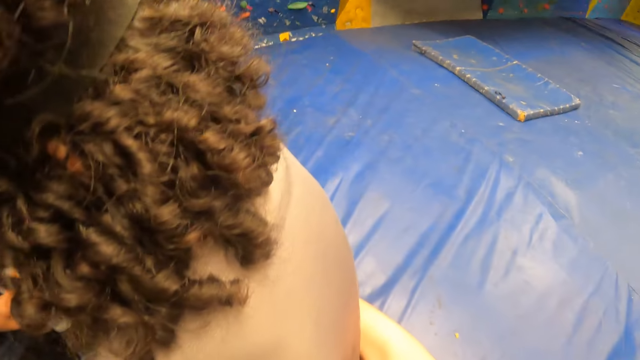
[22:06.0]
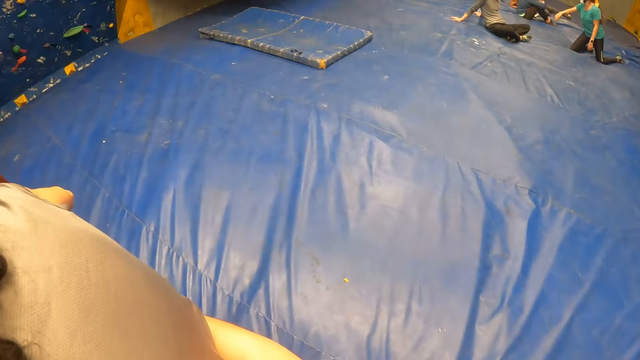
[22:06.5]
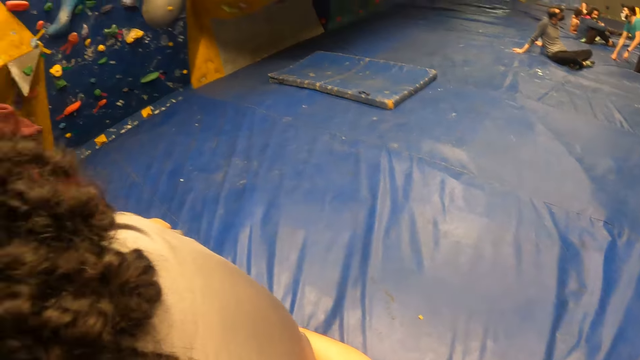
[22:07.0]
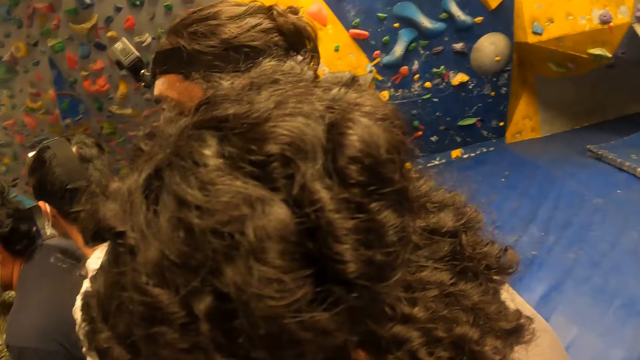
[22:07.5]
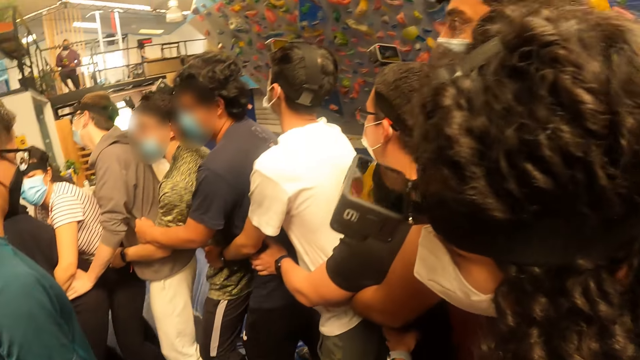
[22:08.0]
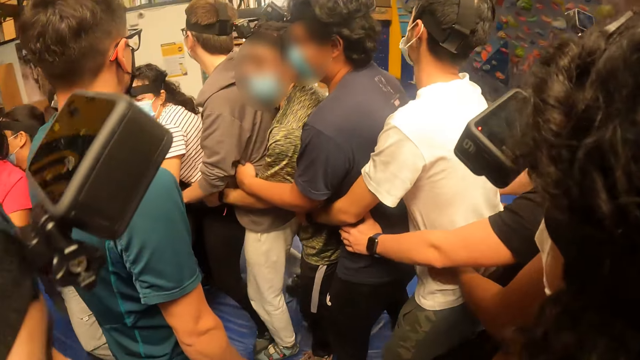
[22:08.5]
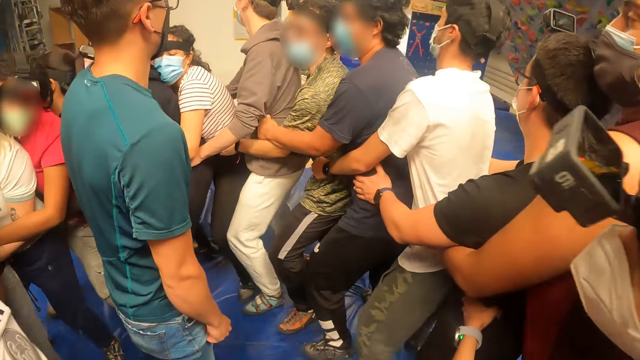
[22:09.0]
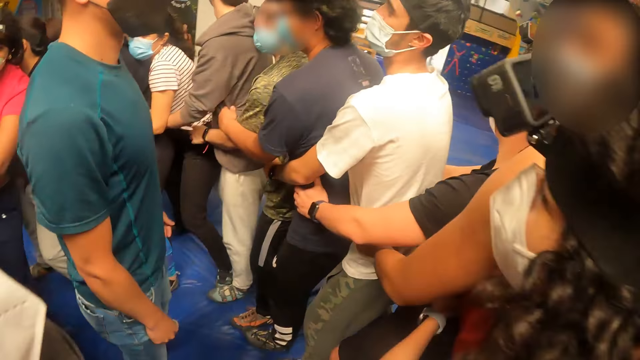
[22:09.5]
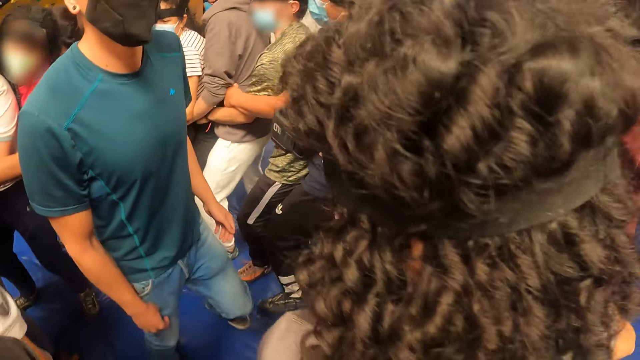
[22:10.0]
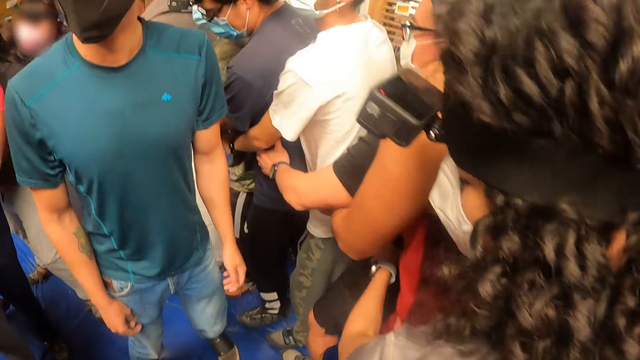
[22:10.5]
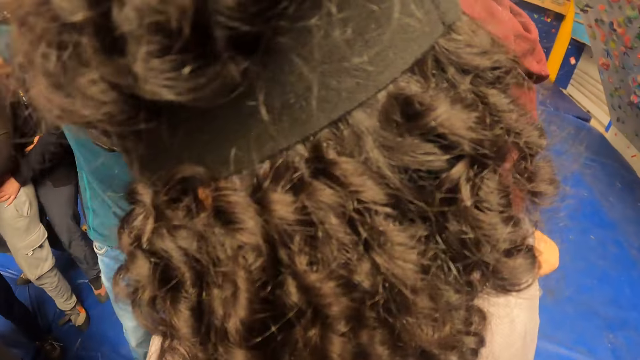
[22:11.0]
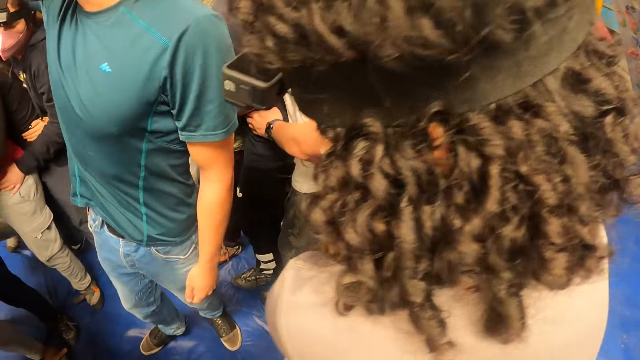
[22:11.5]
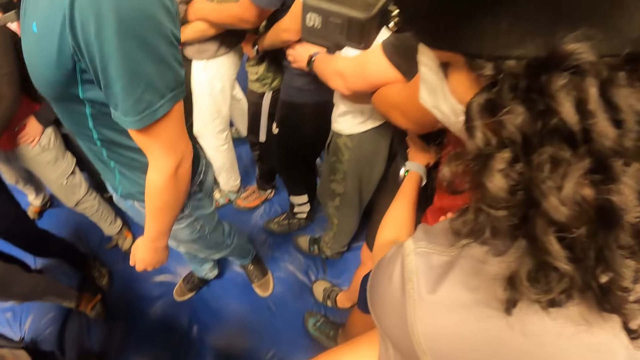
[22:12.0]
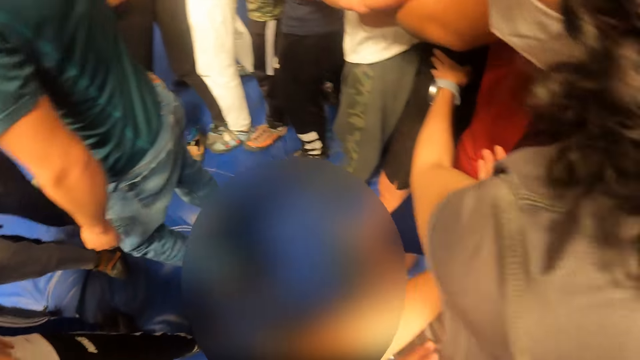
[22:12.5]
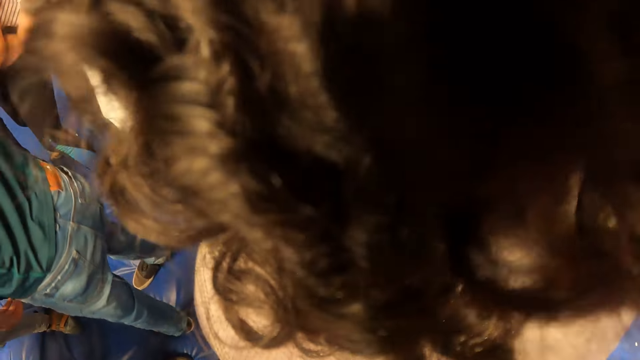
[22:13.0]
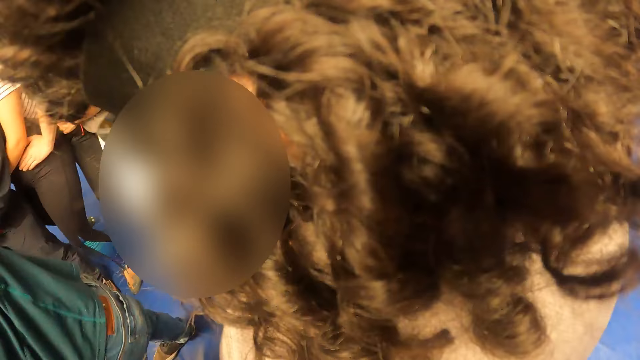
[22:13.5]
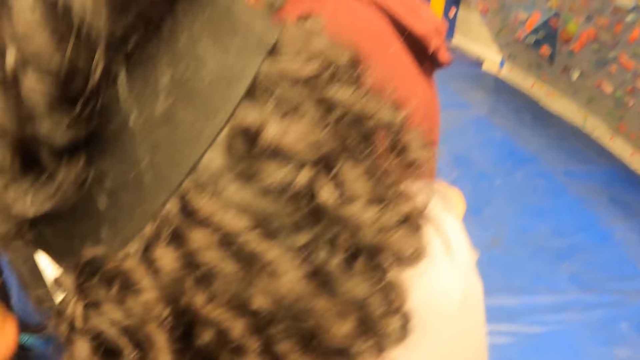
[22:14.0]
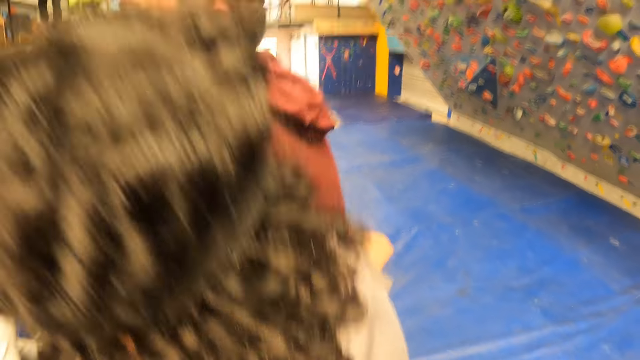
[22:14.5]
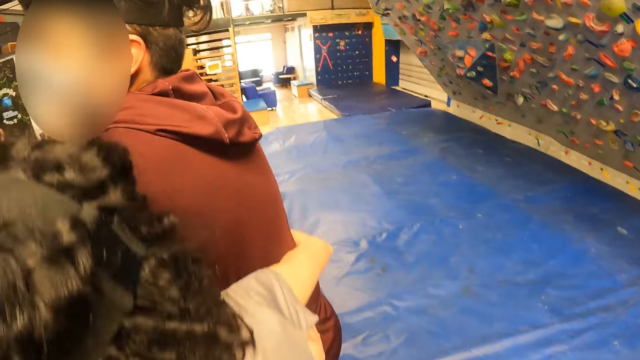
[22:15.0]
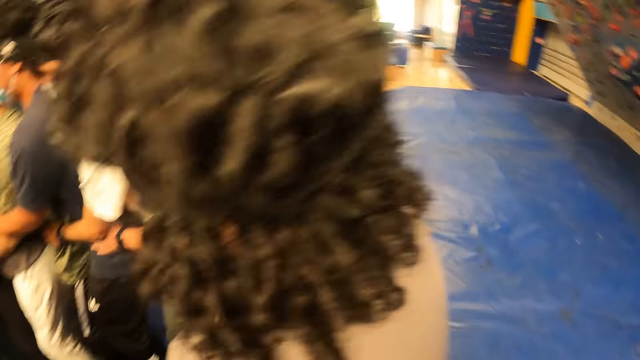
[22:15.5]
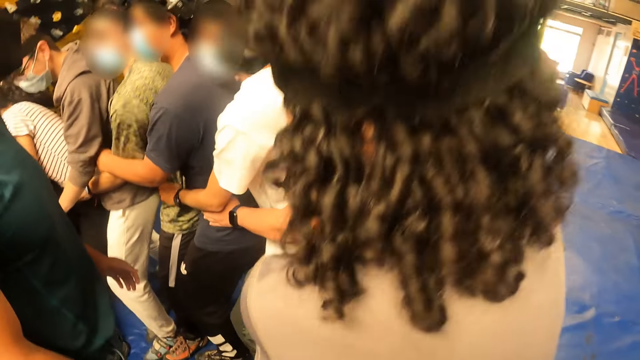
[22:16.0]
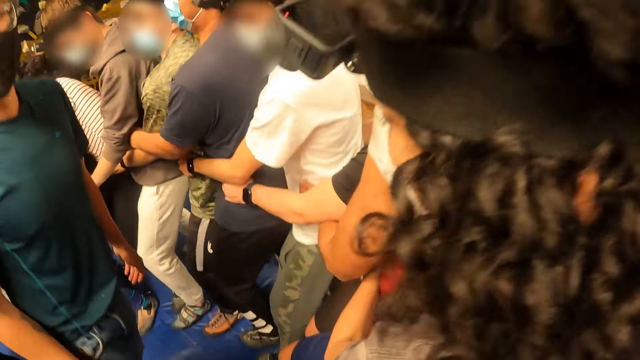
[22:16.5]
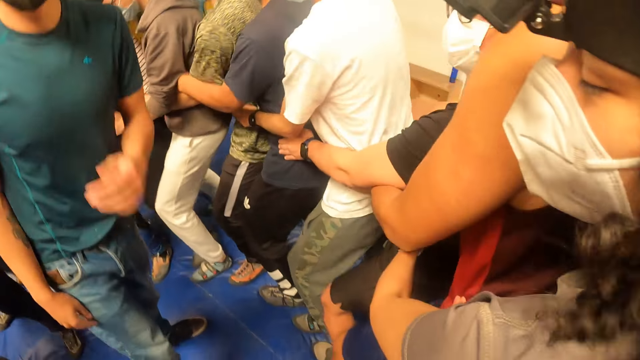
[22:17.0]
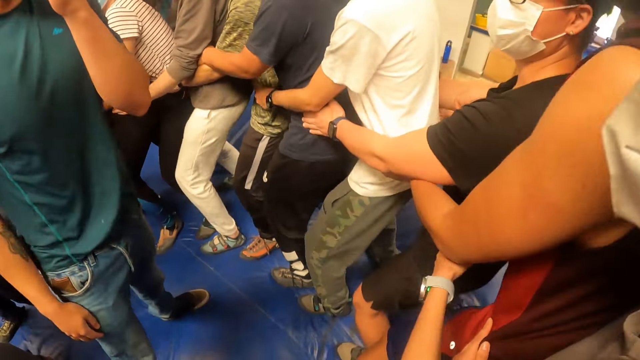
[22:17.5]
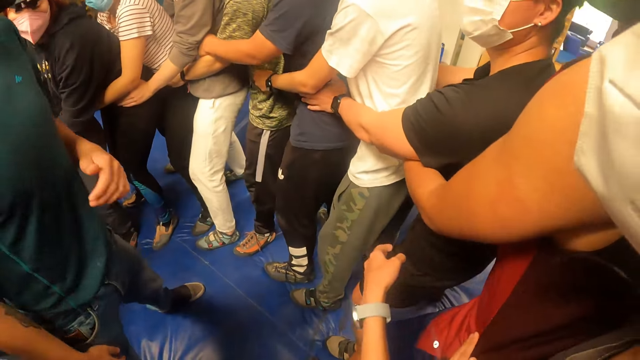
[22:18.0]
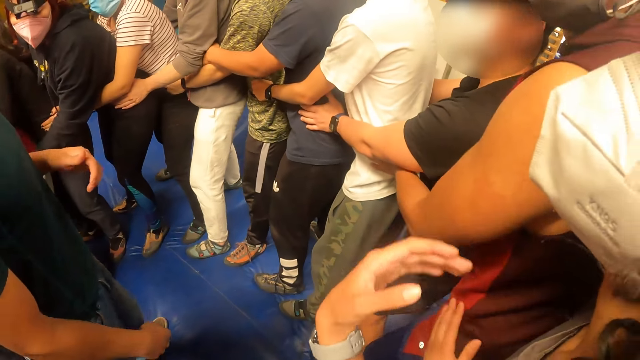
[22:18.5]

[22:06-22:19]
The camera wearer looks around the field. They hold hands on the circle. They look at the team. They jump on the bed with the team. A woman jumps on the bed. The camera wearer looks around the team. They look around the team.

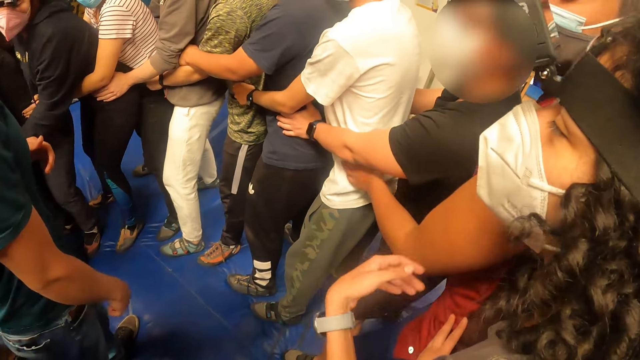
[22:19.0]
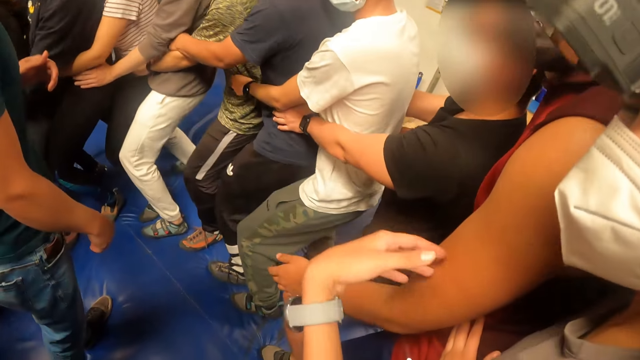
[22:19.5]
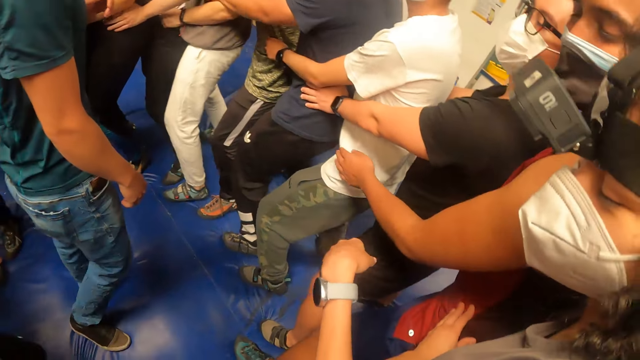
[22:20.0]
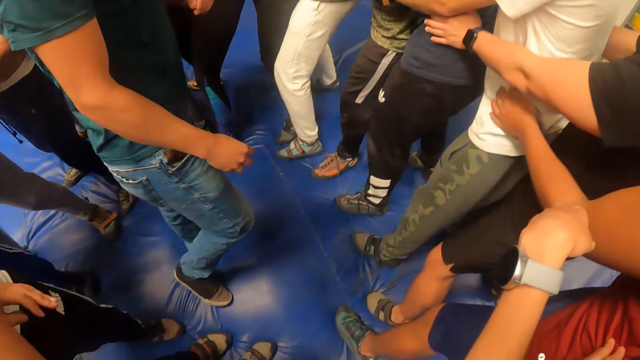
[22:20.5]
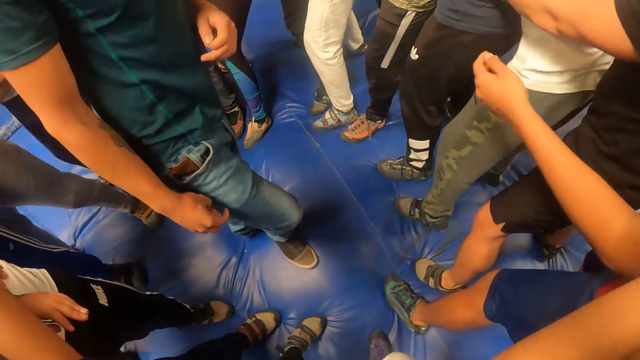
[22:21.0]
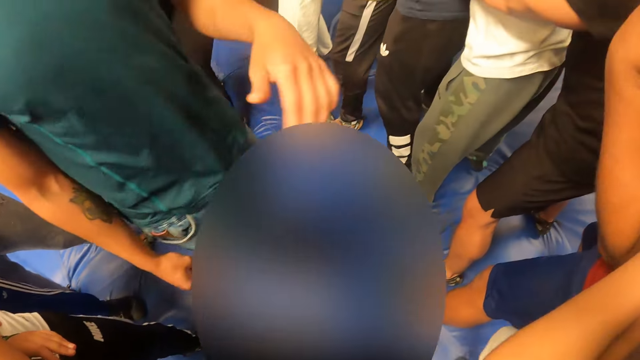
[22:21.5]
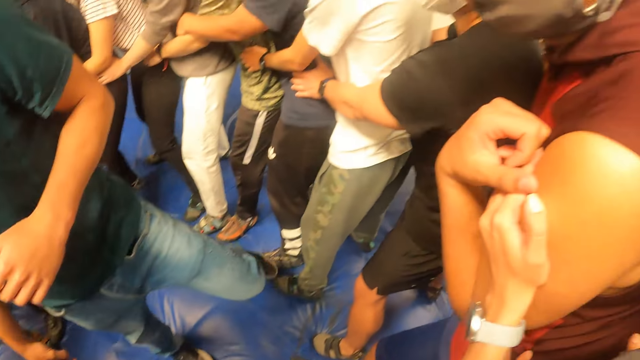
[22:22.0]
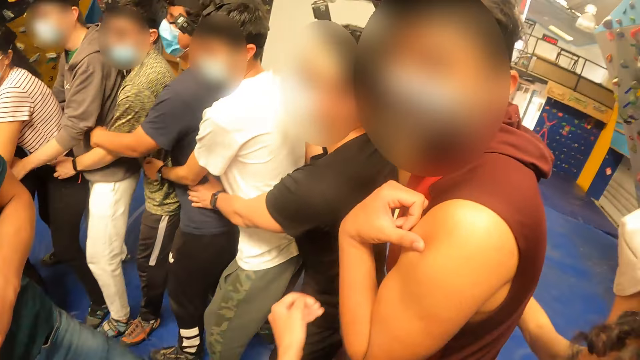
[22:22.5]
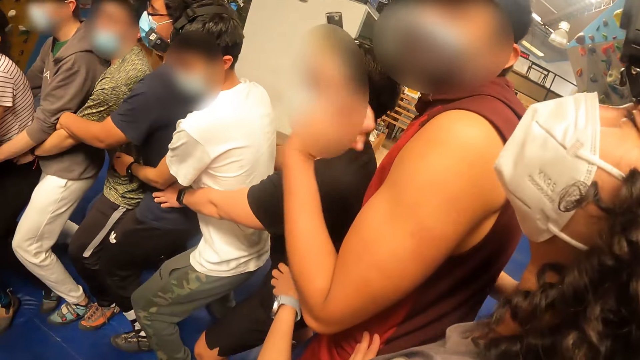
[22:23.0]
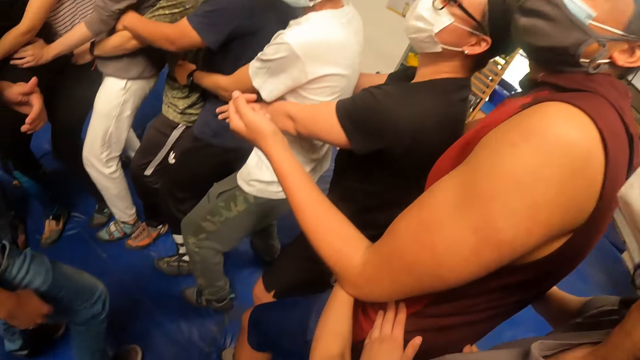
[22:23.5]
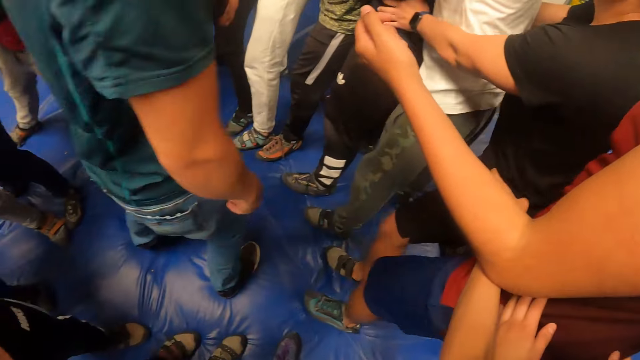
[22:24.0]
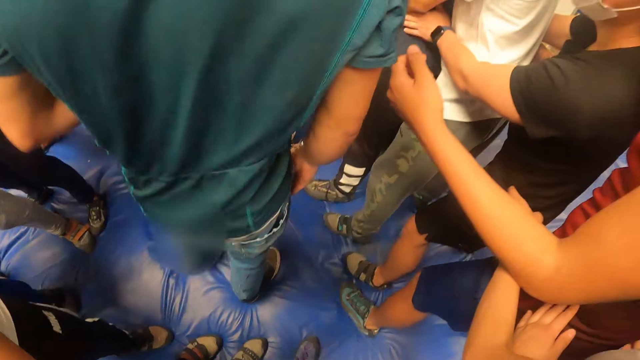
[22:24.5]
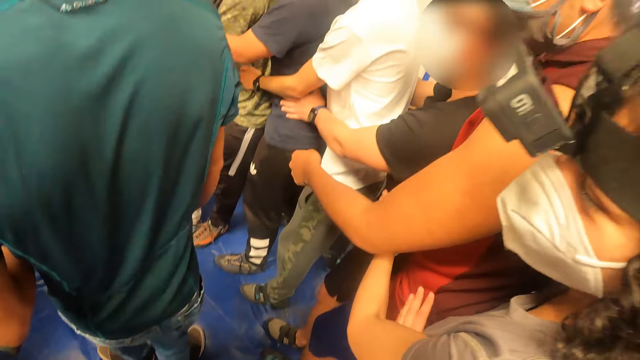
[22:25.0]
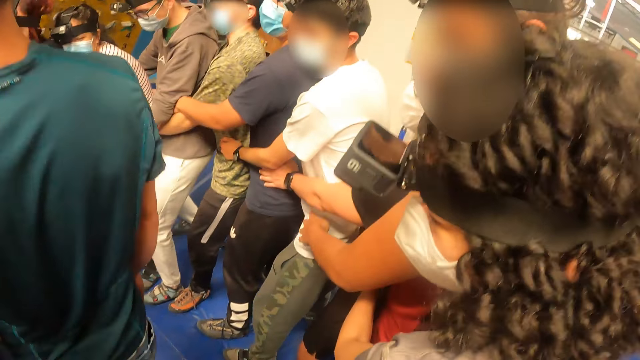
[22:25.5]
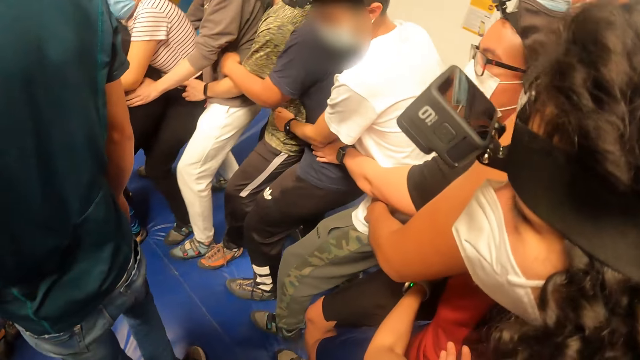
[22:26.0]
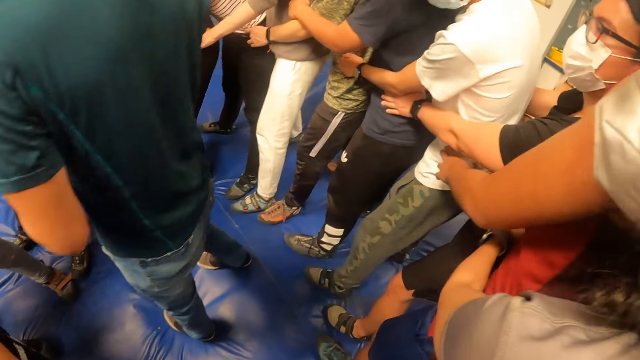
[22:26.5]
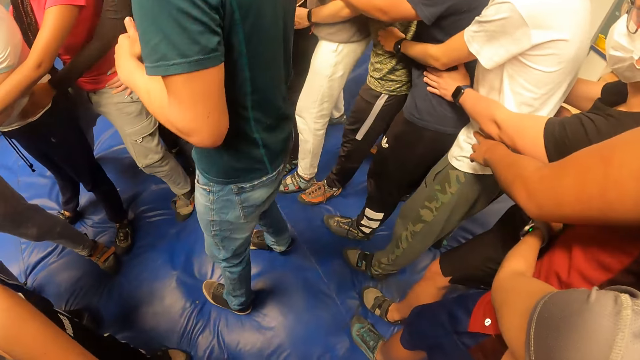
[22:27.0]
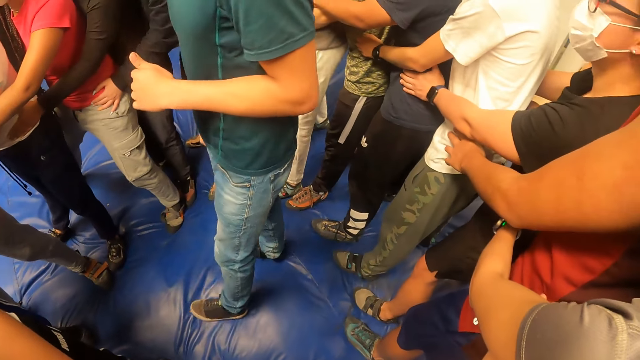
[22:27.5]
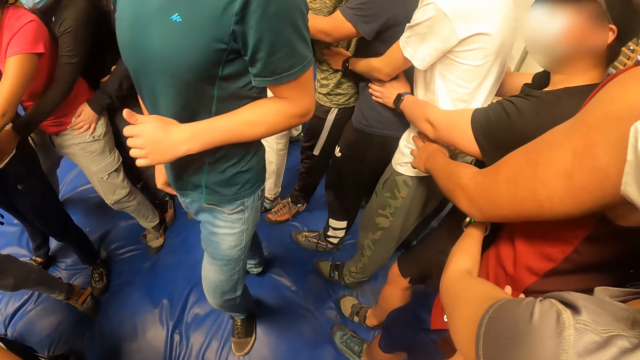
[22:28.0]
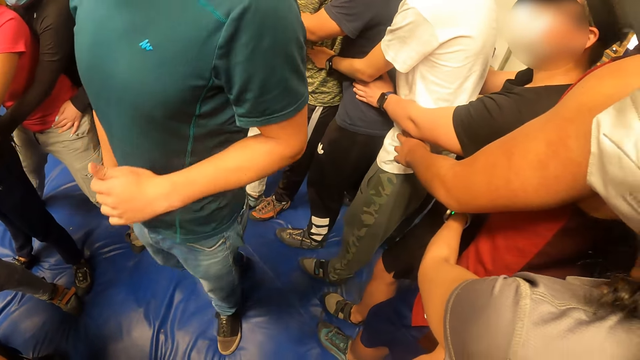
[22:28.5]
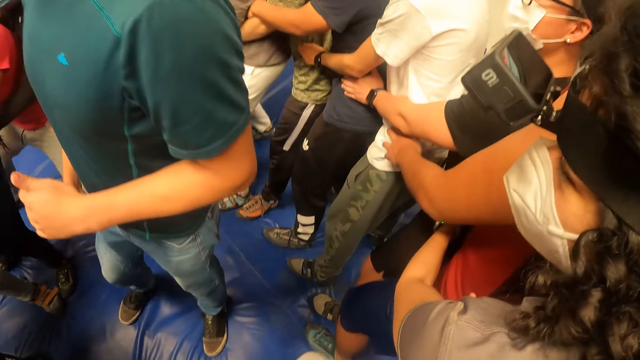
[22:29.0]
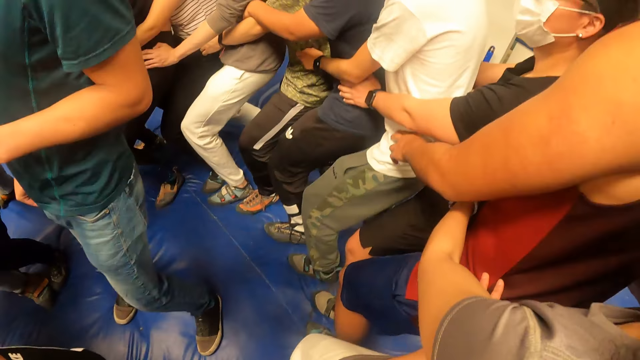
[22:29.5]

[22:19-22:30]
A man converses with the team. The man converses with the team again. The camera wearer holds hands on the circle. The man converses with the team and looks around the forest.
